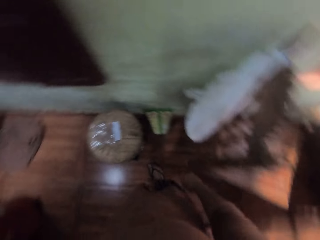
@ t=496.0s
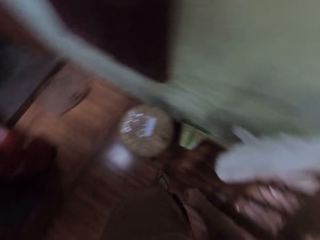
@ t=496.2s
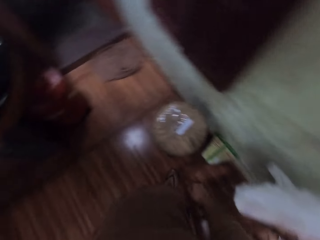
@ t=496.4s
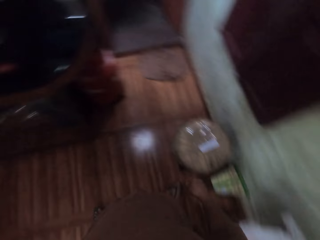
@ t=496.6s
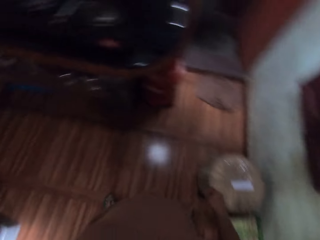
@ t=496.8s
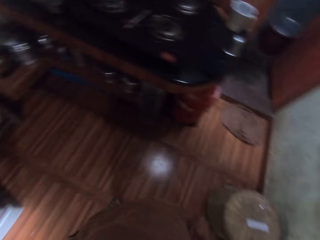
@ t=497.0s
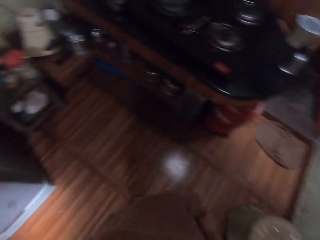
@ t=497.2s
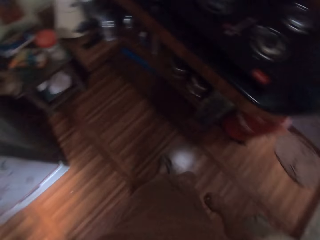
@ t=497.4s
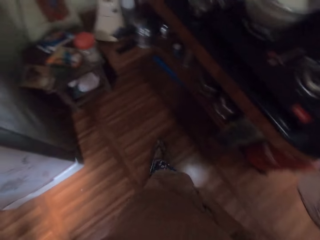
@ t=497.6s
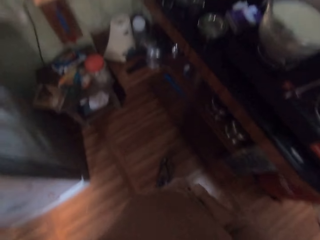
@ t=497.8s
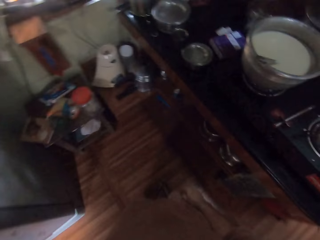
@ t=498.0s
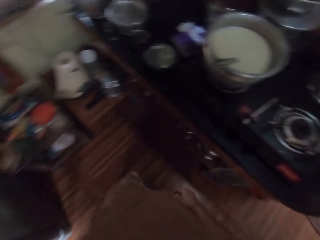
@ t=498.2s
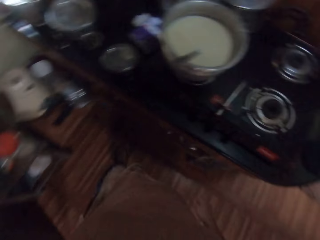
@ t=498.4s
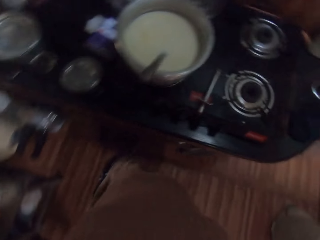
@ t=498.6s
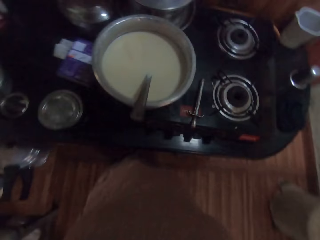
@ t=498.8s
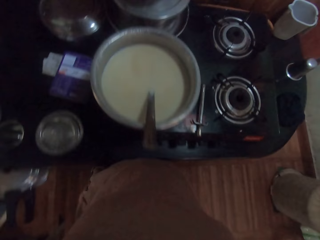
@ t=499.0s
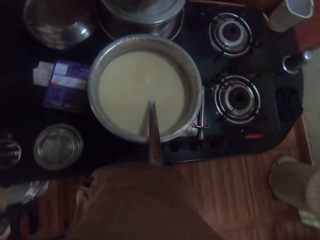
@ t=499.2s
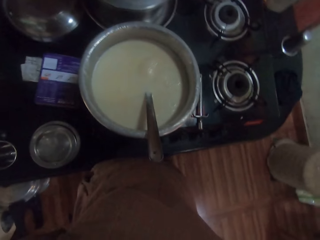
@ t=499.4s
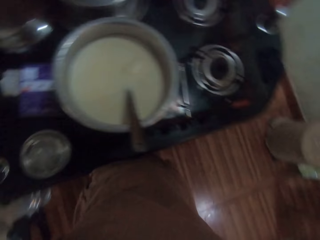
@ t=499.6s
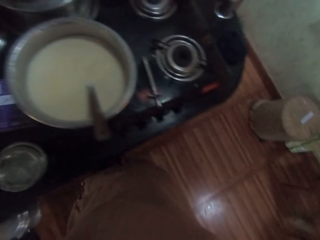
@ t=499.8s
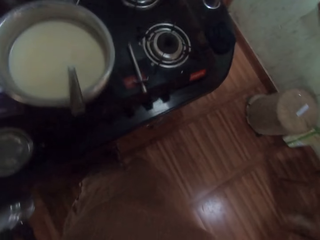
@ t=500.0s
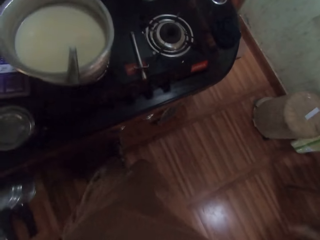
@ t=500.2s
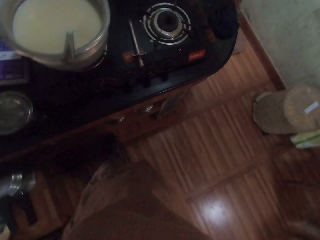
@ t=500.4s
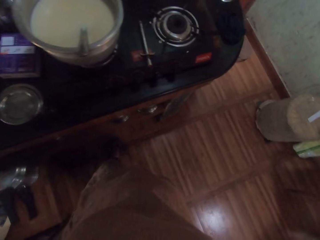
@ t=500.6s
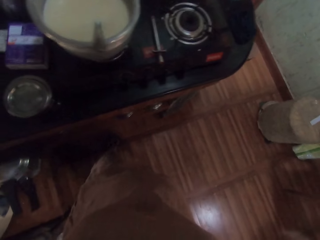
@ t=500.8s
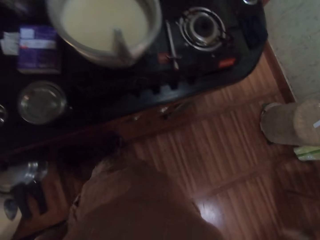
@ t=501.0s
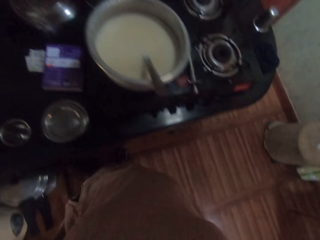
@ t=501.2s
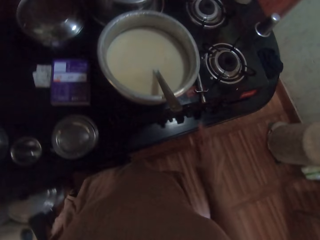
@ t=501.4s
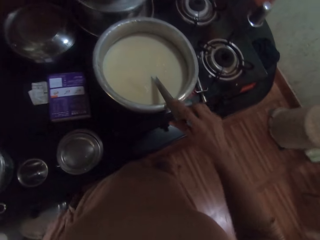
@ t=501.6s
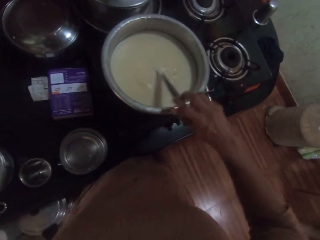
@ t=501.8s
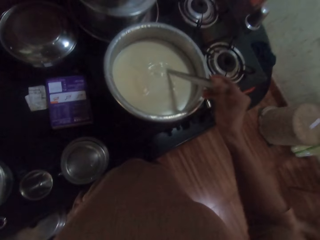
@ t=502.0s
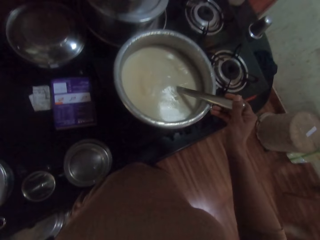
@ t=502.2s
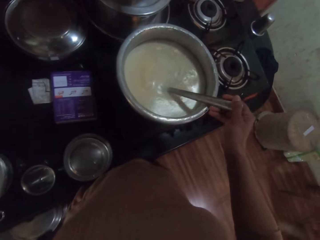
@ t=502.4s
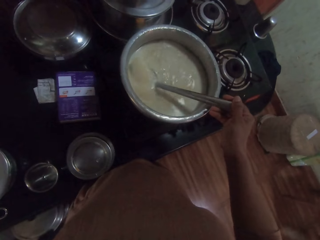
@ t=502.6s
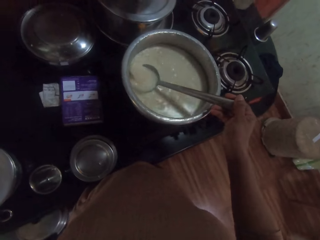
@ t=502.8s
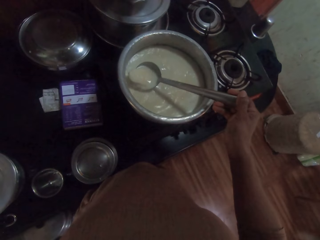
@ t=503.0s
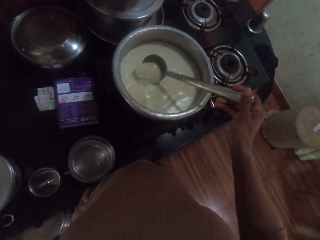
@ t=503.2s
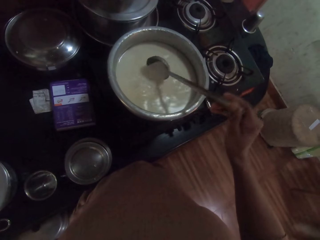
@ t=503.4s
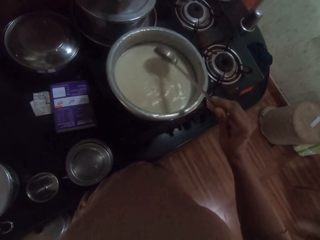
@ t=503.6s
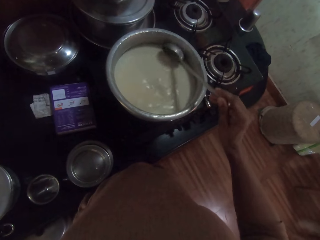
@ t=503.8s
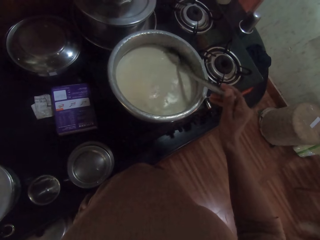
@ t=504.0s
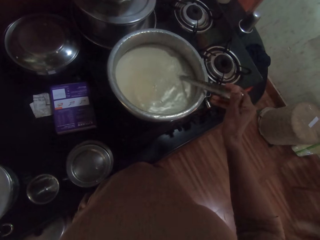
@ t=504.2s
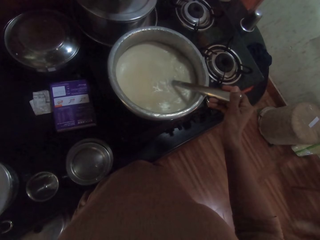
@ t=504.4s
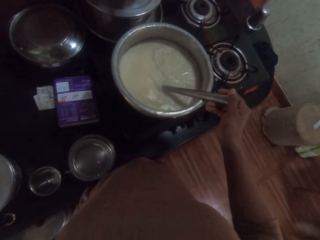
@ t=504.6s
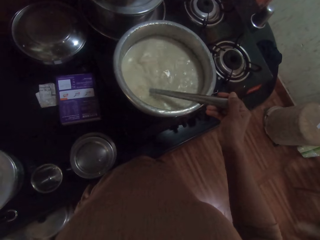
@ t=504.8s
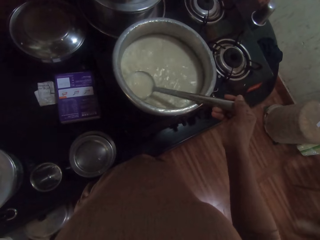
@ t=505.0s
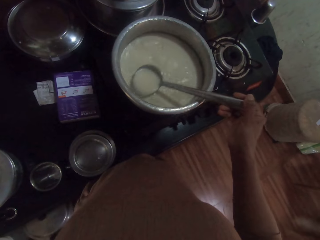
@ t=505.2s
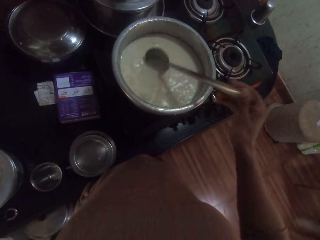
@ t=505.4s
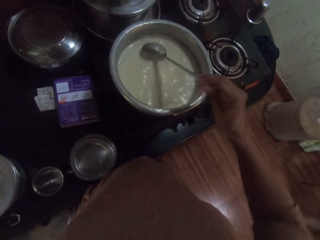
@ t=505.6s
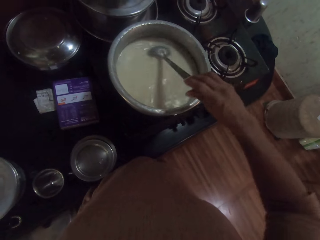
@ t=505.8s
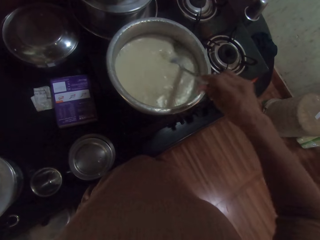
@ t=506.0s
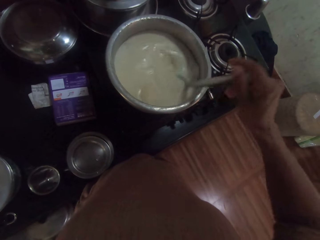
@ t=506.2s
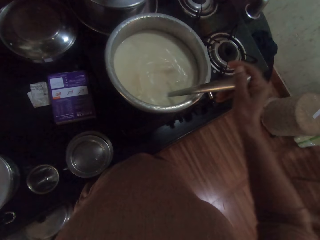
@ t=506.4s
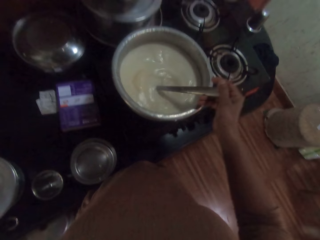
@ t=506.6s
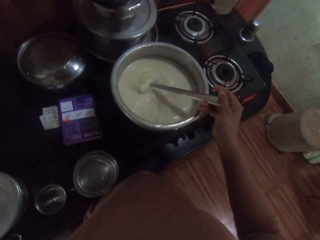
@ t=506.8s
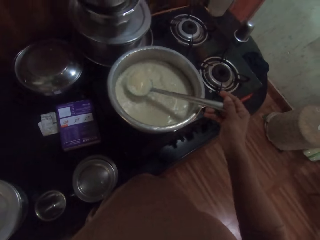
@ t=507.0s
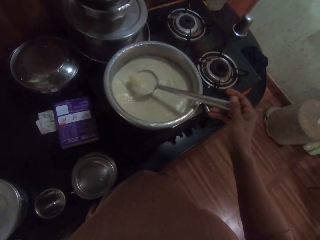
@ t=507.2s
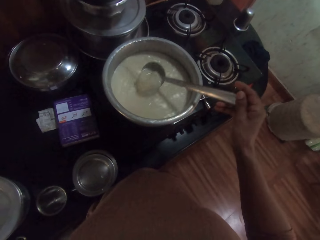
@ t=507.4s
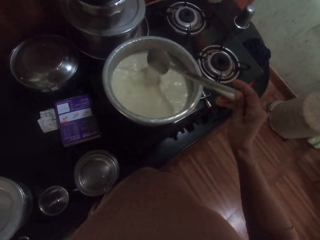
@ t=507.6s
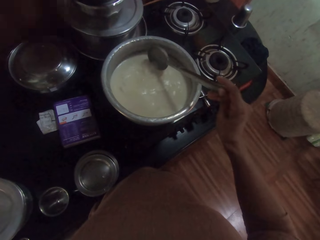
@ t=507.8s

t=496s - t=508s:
The camera wearer picks up the spoon in the pot on the cooker with her right hand. She stirs the liquid in the pot on the cooker with the spoon in her right hand.

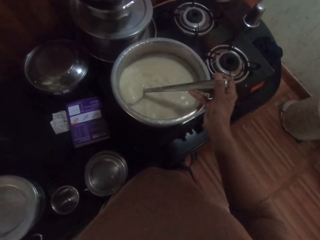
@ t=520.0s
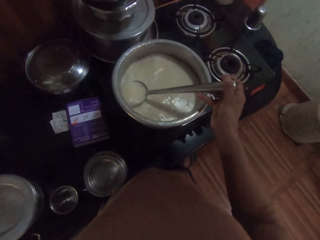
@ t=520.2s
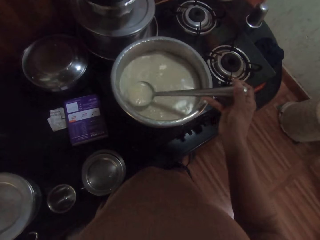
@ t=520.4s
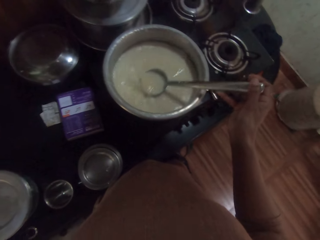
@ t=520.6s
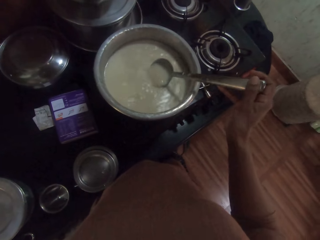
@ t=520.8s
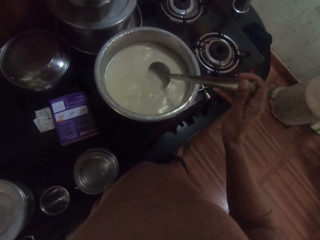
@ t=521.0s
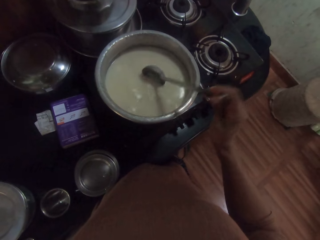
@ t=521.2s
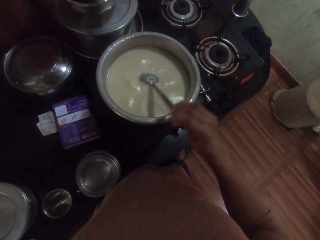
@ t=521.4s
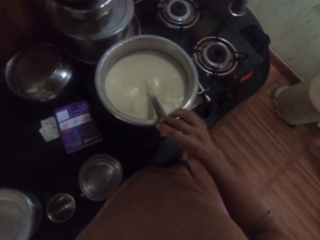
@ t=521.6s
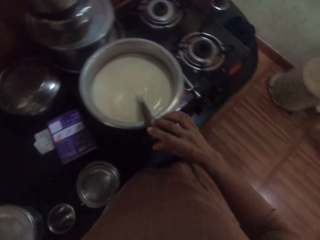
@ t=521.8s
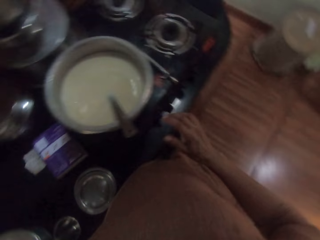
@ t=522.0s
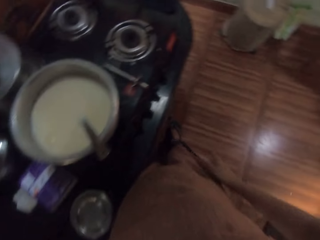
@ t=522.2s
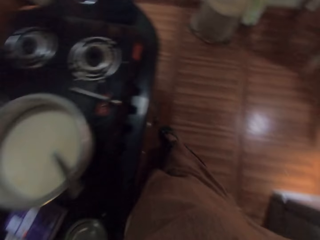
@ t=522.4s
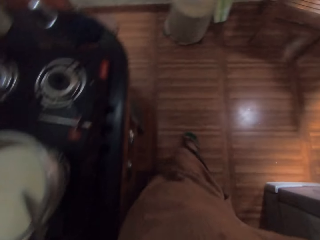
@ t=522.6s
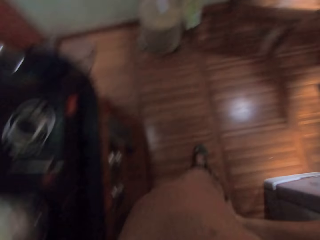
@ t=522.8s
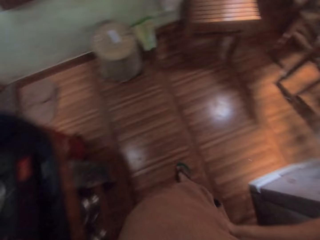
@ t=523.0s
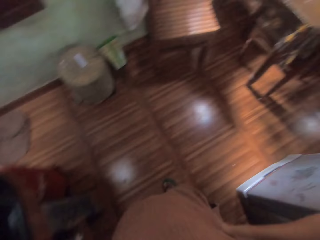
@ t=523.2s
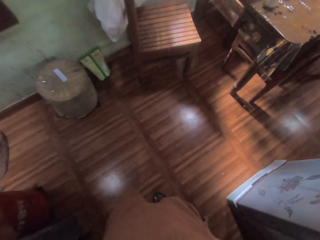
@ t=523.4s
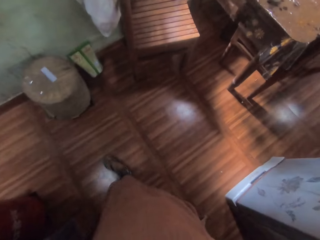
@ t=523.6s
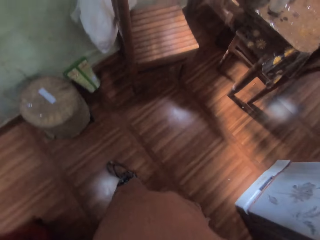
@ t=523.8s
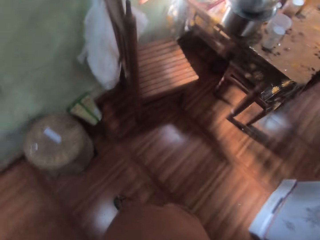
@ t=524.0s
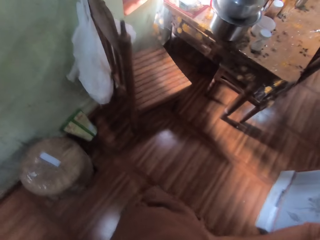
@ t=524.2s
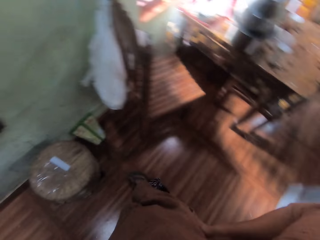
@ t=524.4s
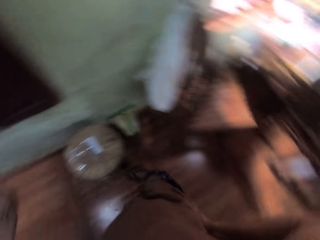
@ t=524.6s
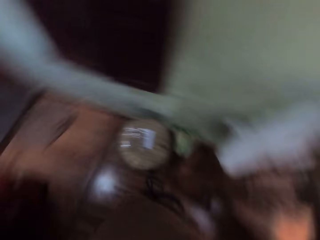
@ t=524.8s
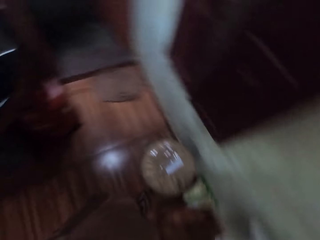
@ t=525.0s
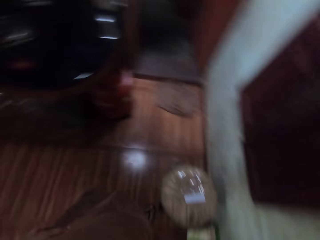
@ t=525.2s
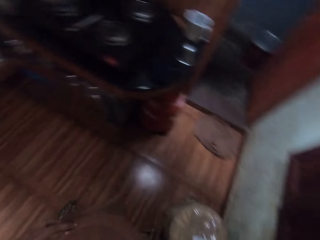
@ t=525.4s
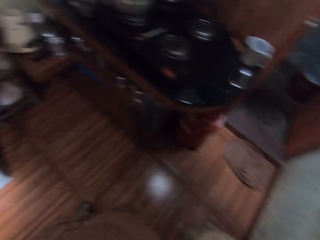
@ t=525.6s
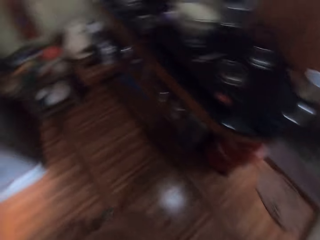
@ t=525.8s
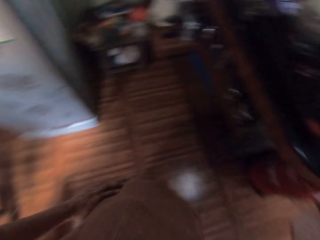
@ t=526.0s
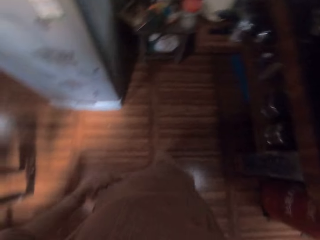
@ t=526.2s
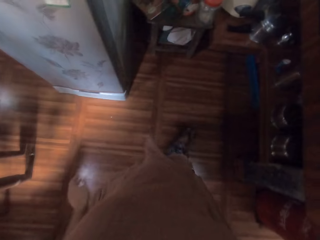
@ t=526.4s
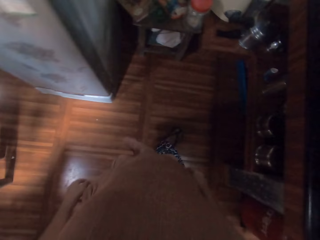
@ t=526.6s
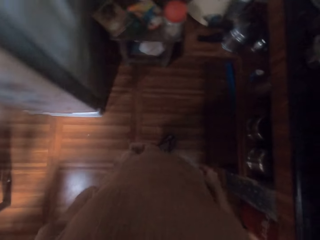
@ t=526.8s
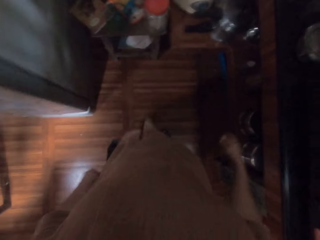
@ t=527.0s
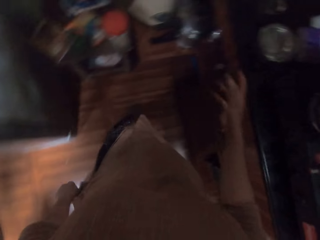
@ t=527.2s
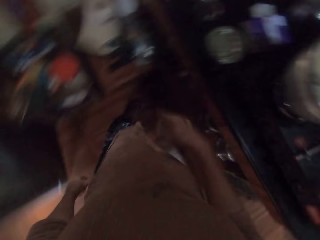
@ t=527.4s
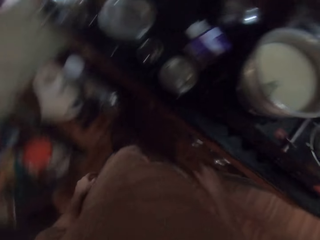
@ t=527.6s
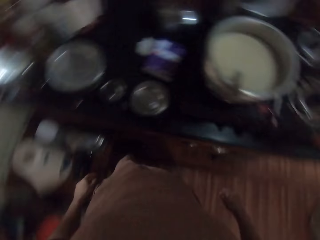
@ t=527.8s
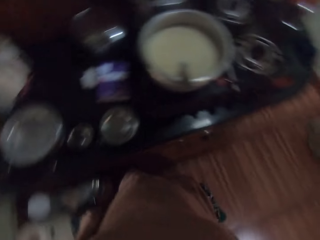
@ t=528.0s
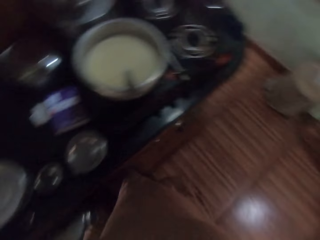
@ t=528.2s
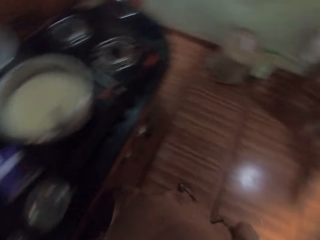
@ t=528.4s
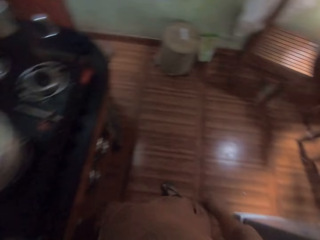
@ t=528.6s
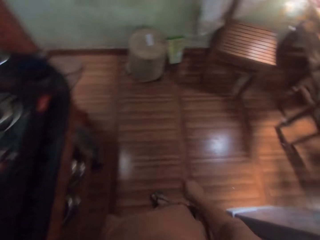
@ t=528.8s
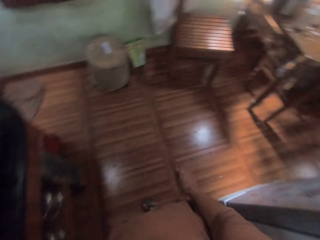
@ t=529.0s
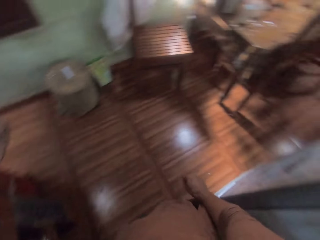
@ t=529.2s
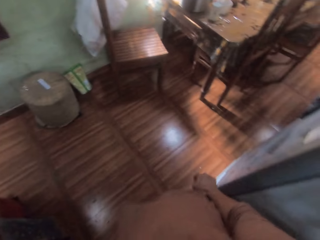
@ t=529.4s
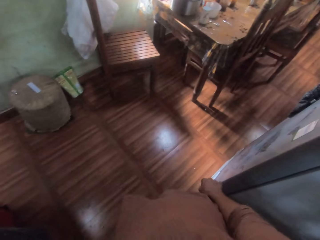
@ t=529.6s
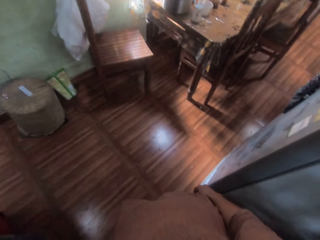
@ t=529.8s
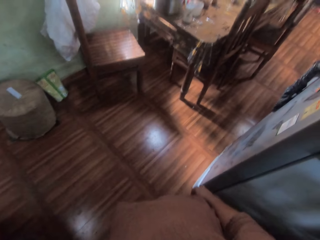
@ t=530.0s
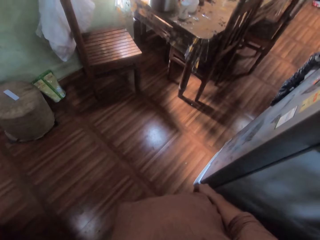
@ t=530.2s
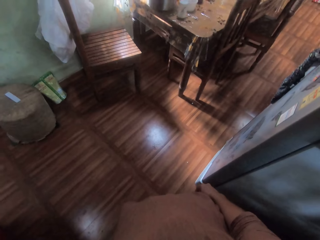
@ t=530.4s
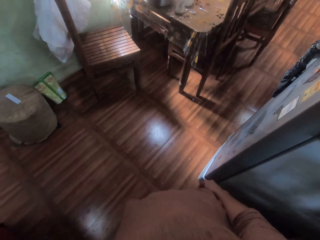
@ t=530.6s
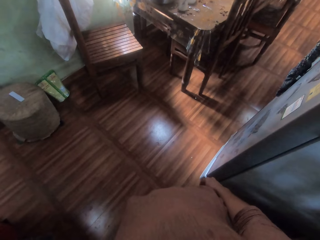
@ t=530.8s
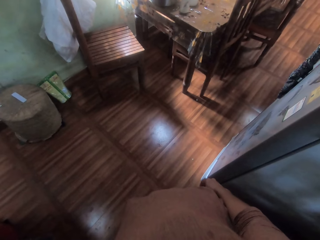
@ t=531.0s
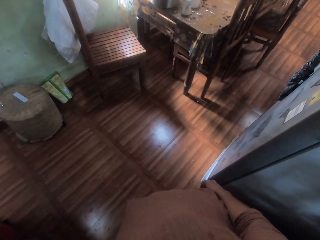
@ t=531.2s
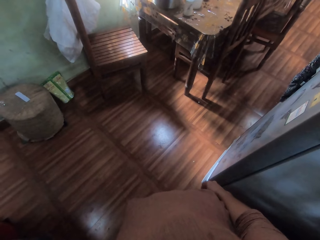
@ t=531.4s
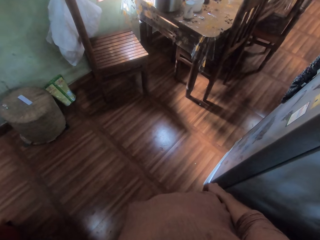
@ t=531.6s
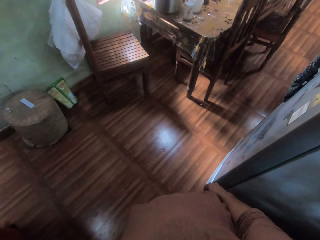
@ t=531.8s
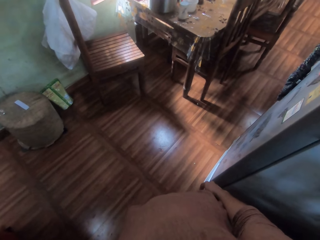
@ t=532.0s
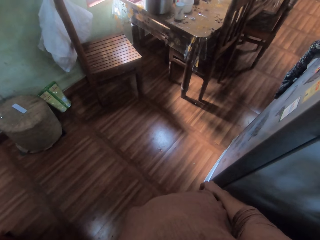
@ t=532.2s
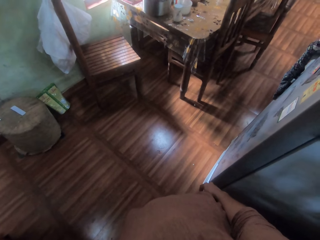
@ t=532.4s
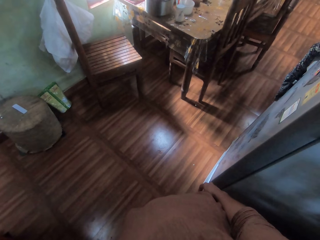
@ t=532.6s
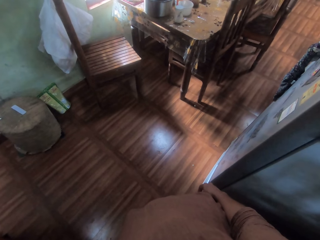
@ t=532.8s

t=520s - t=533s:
The camera wearer drops the spoon in her right hand in the pot on the cooker. She moves around. She stares around.
